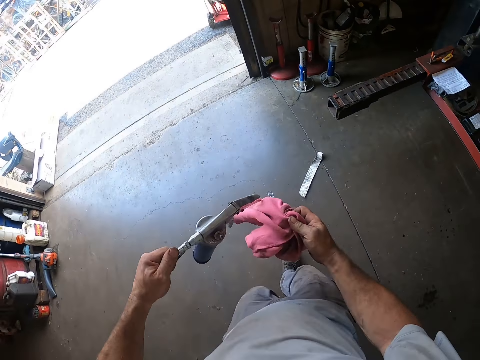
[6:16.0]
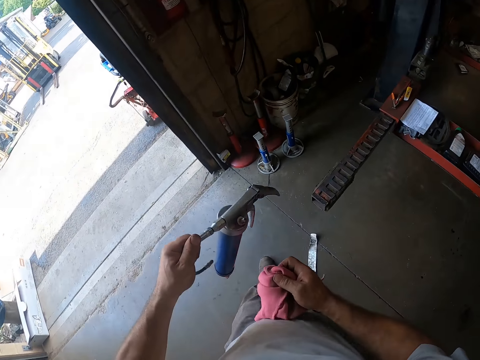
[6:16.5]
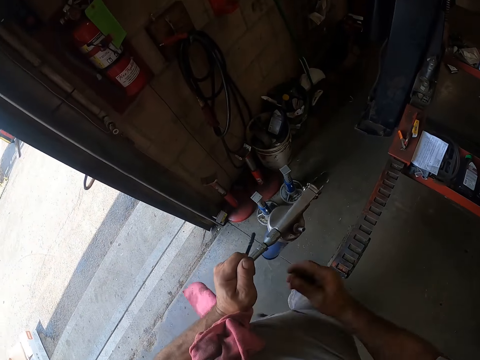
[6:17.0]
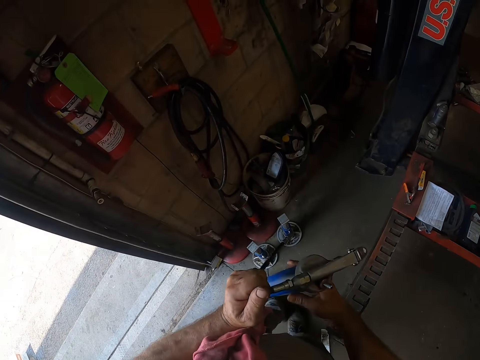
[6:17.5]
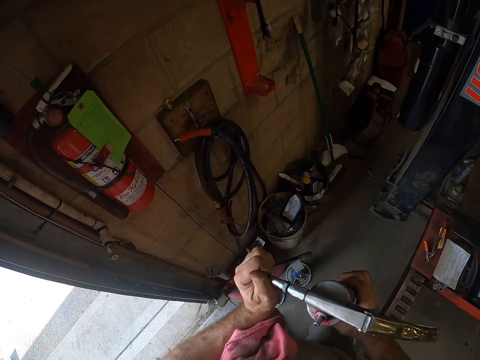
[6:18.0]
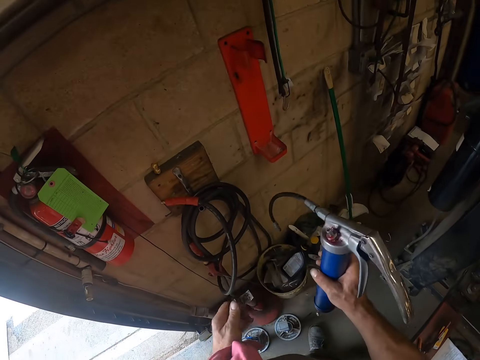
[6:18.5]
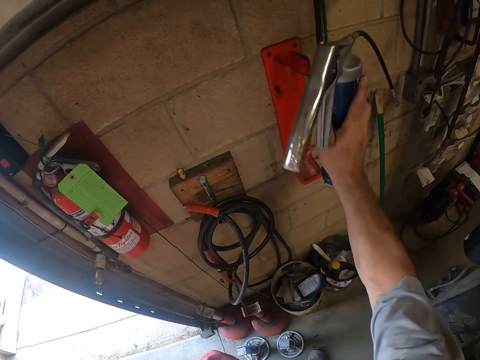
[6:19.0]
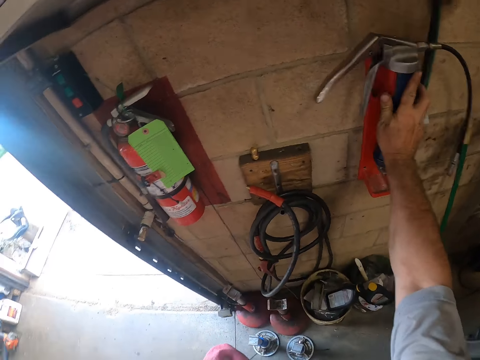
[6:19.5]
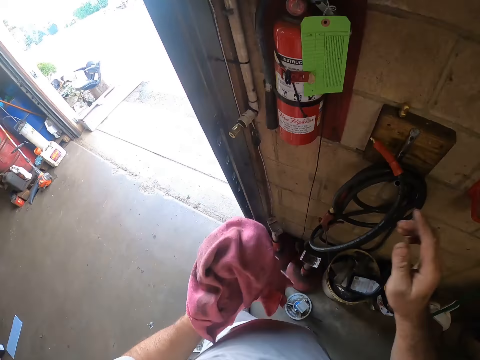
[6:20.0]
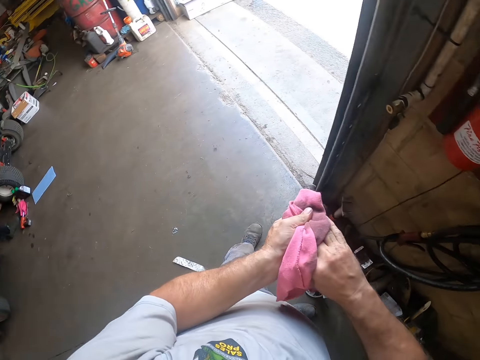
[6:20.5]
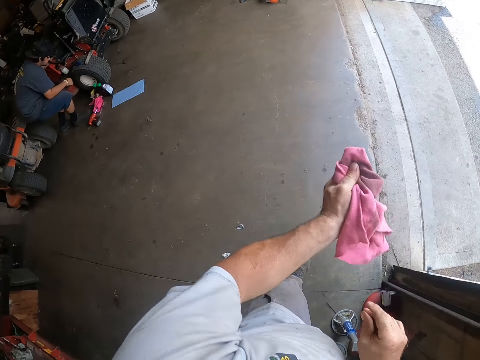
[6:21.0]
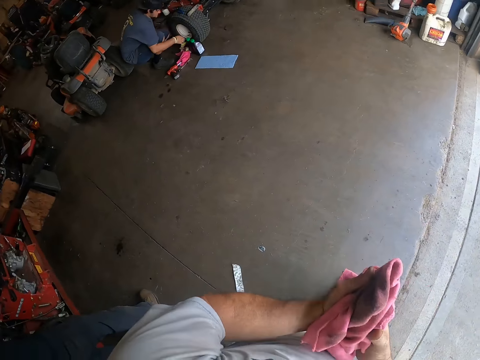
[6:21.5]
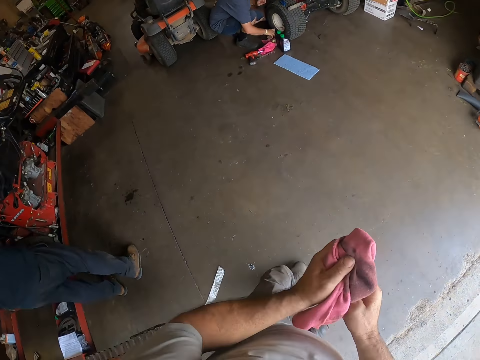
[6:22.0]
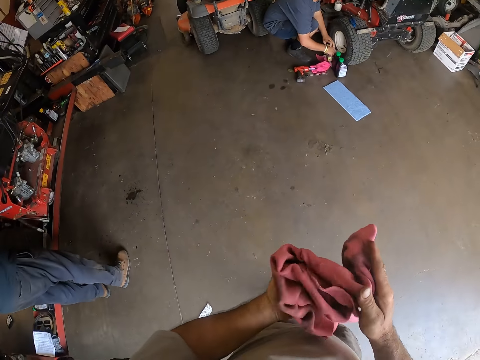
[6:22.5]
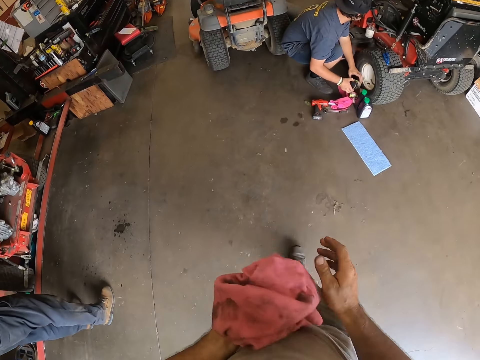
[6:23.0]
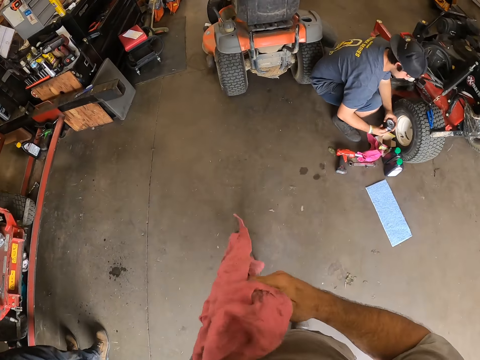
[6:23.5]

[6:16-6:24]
The camera wearer puts the rag between his left arm and his stomach. He transfers the pump from his left hand to his right hand. He holds the hand pump with both hands. He hangs the hand air pump on the wall. He rubs his hands with the rag.

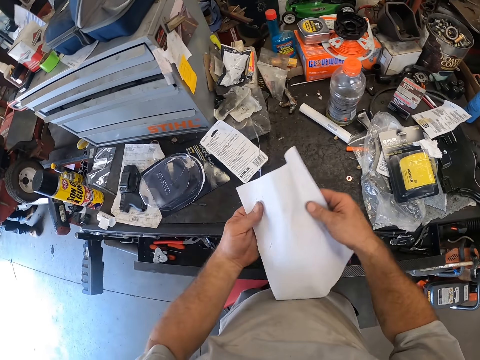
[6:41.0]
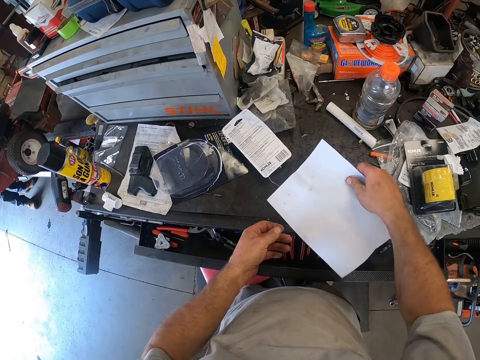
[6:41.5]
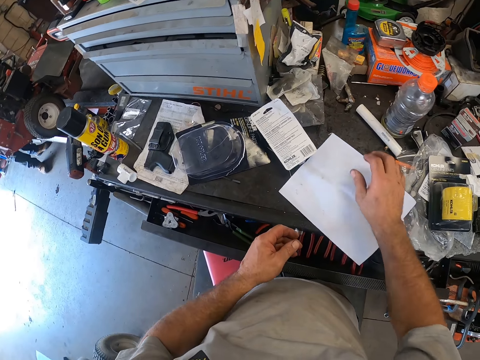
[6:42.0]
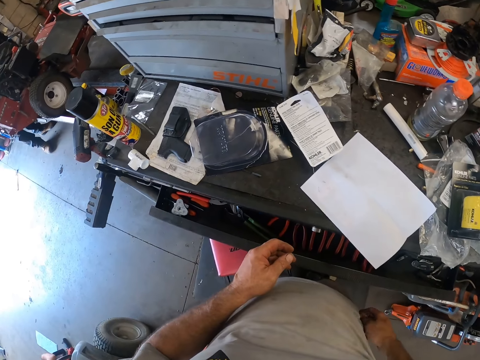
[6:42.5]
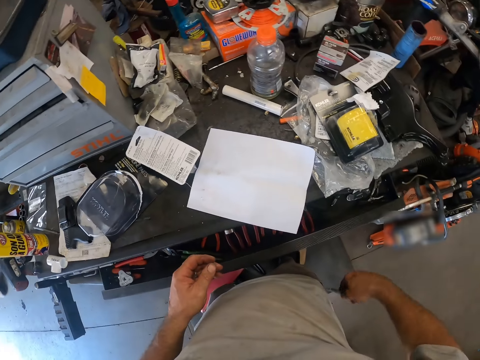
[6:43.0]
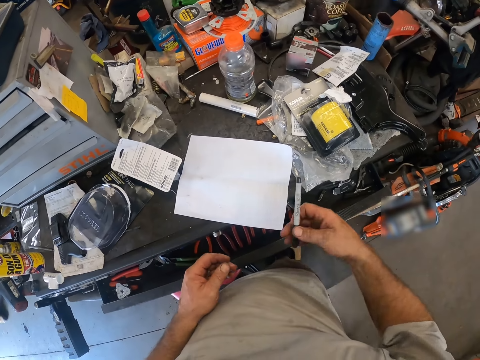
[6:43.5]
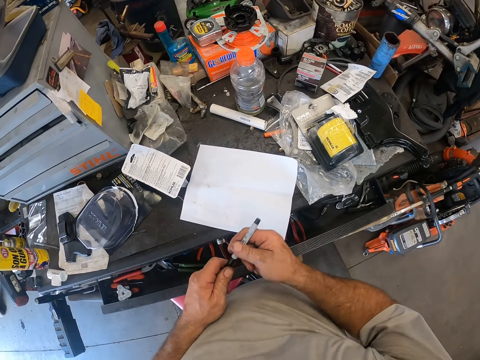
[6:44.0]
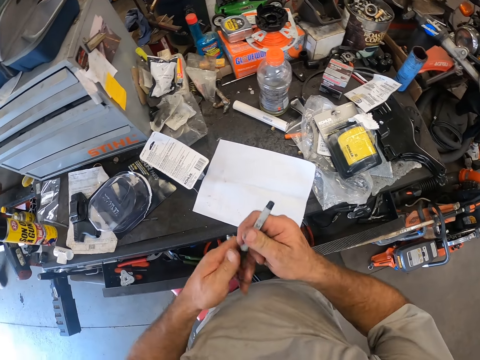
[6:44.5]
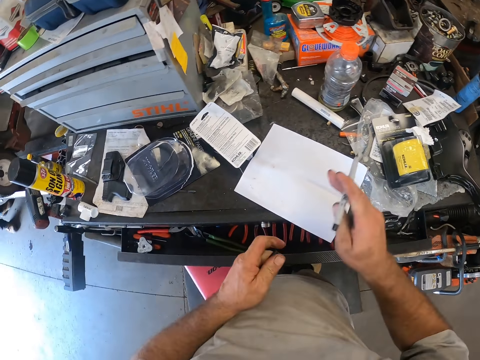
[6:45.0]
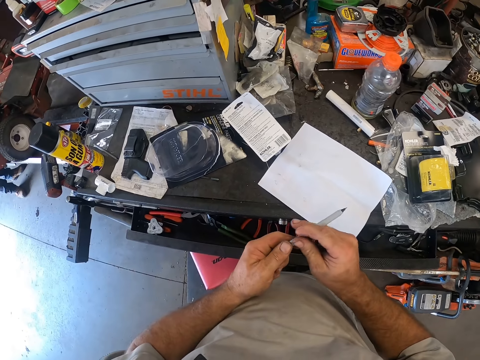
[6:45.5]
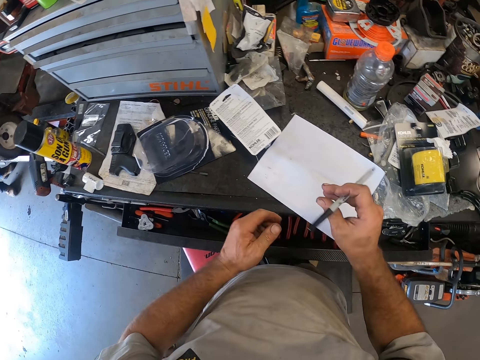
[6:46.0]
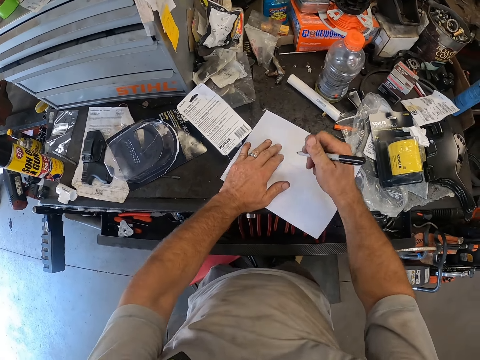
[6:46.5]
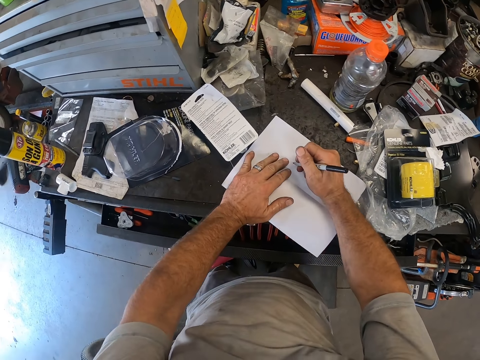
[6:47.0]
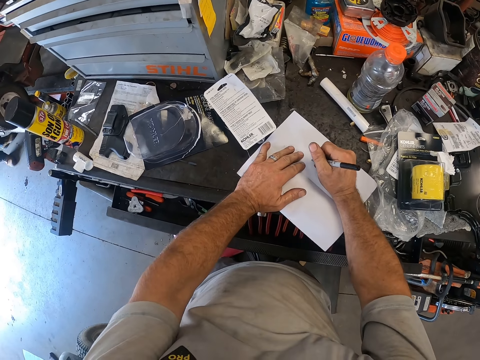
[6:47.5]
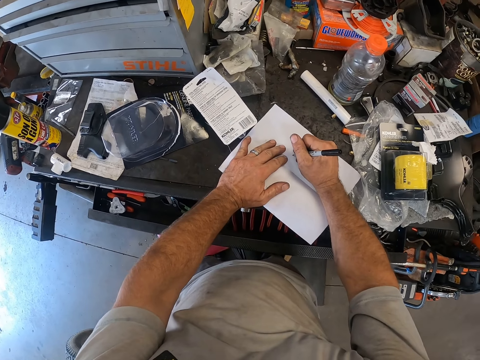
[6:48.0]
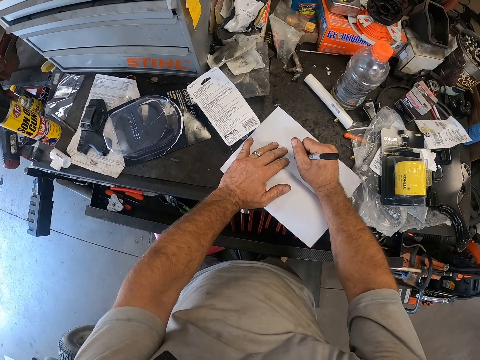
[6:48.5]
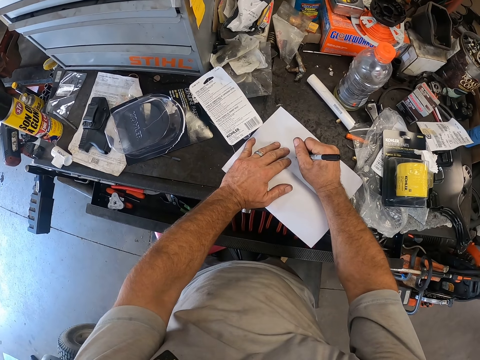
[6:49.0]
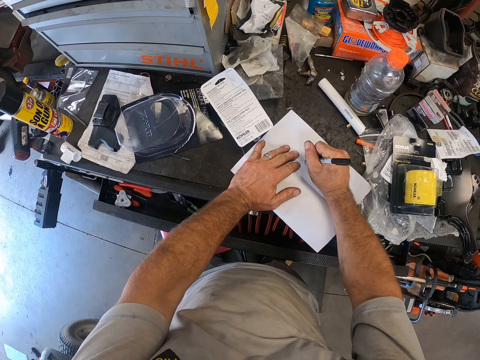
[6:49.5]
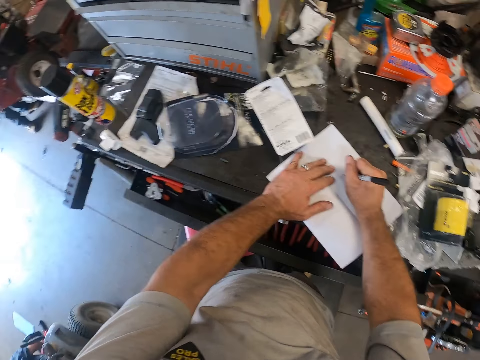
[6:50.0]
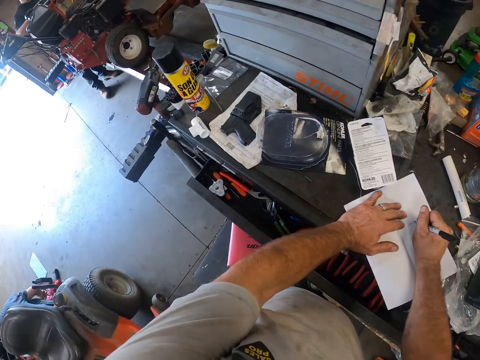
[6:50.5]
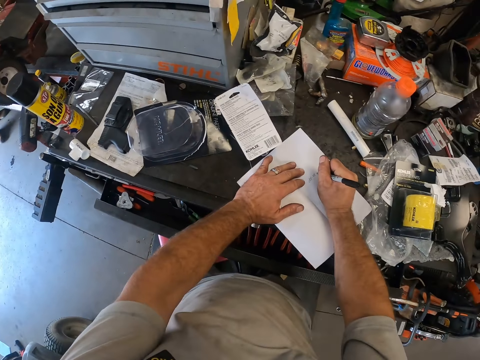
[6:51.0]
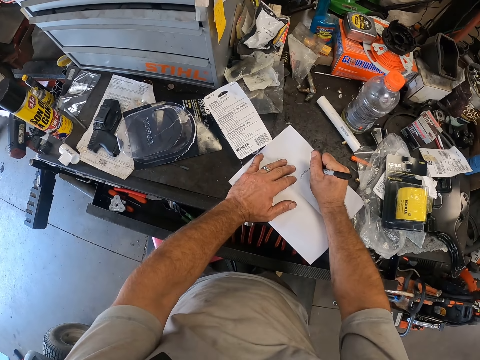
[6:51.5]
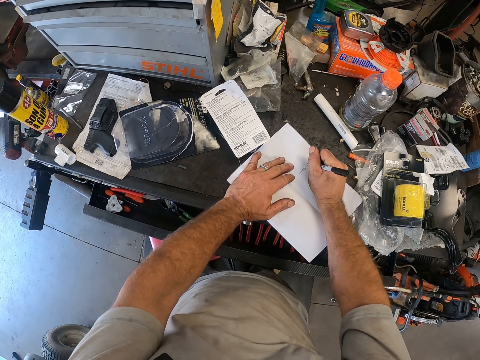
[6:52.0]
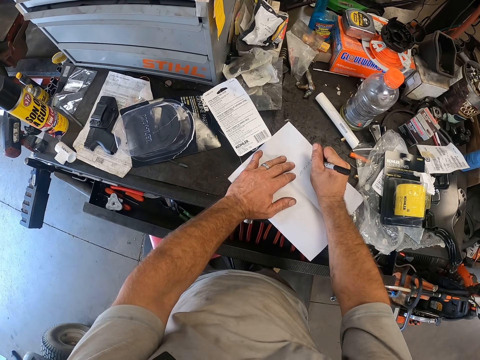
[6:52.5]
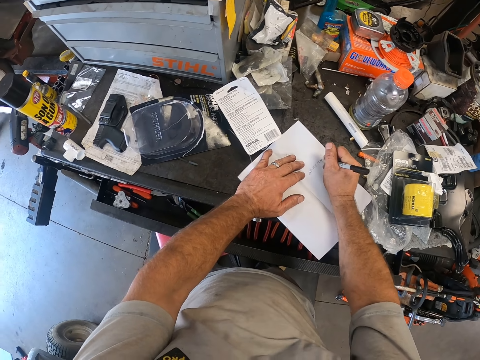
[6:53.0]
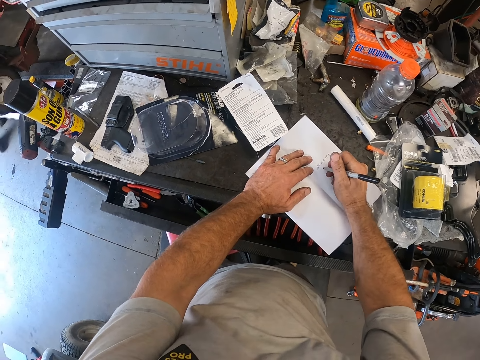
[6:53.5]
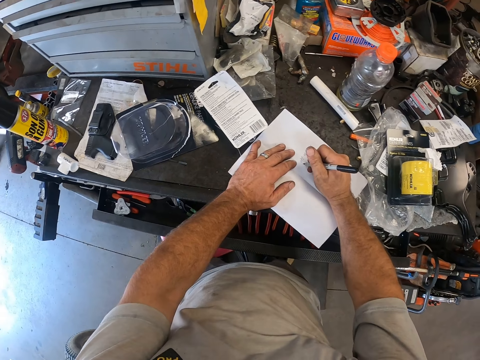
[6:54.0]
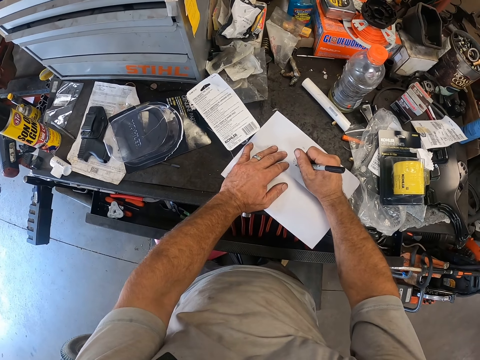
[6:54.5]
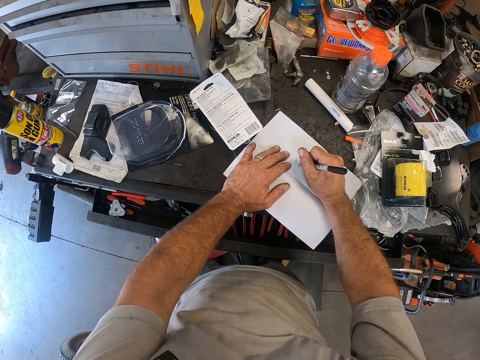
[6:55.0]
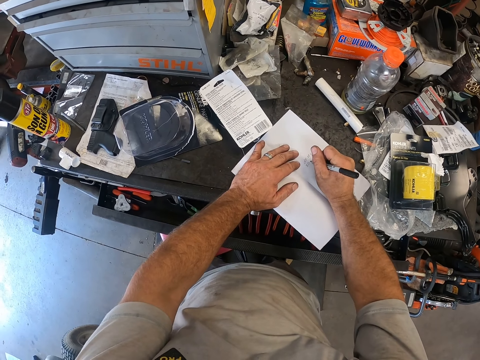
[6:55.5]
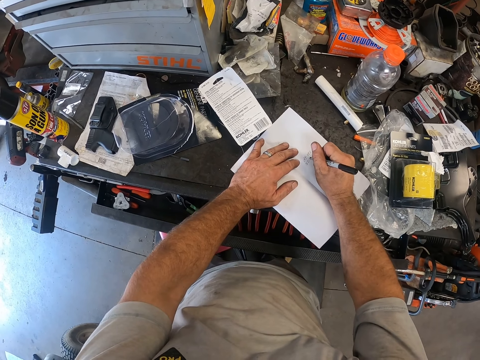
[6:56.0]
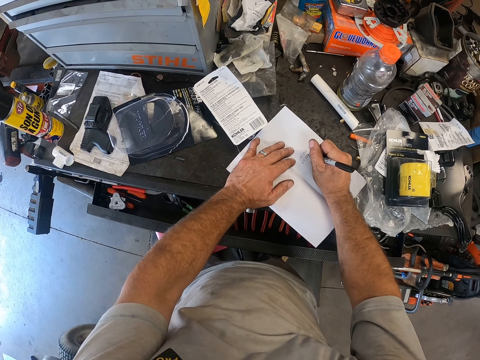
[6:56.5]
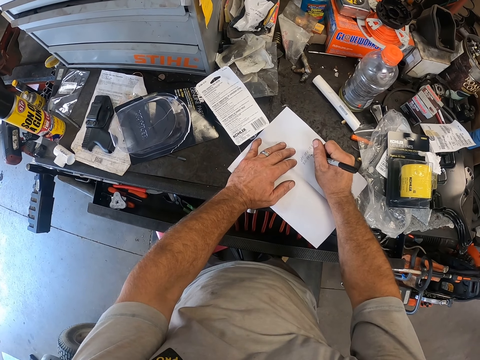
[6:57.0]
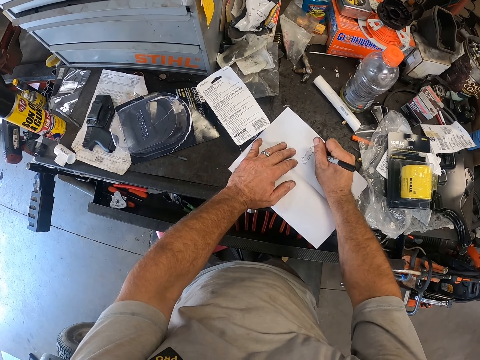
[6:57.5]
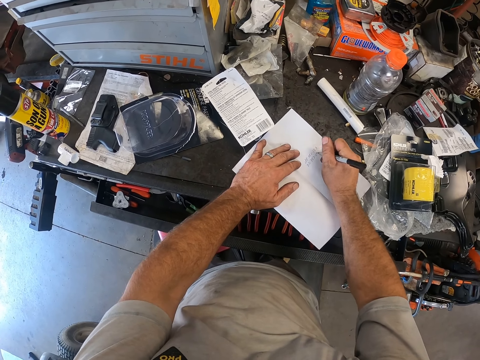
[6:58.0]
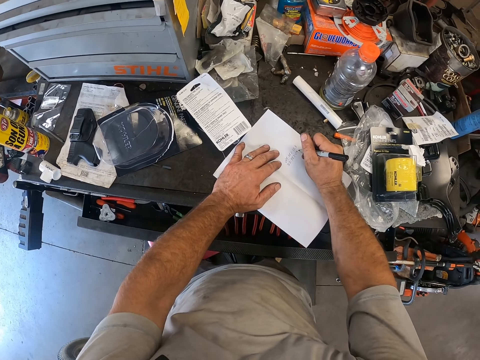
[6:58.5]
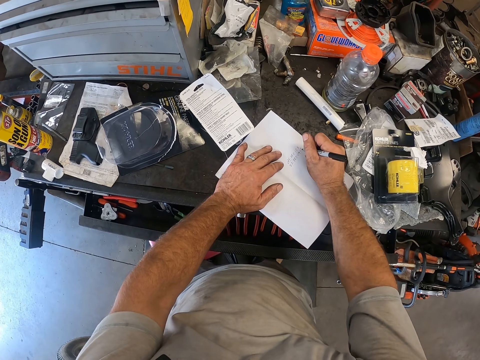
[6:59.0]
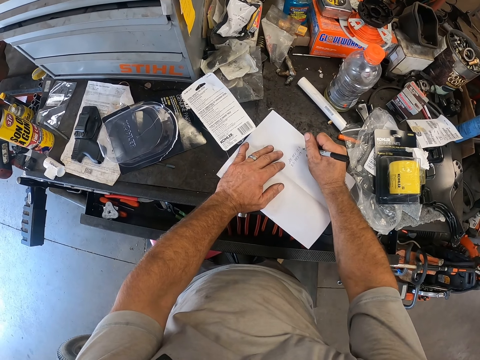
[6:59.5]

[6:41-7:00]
The camera wearer holds the paper. He drops the paper on the table. He pulls a pen from his trouser pocket with his right hand. He opens the pen with both hands. He puts his left hand on the paper. He writes on the paper with his right hand. He looks around the room.
